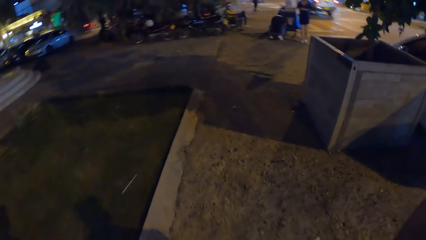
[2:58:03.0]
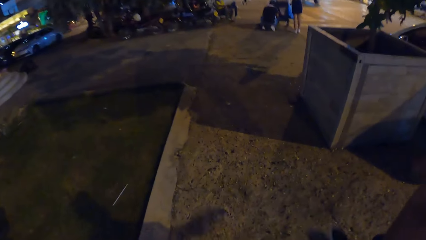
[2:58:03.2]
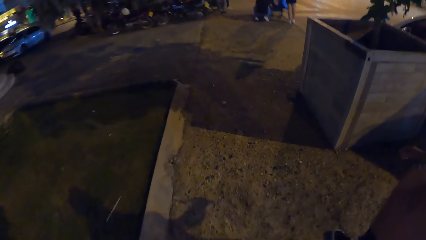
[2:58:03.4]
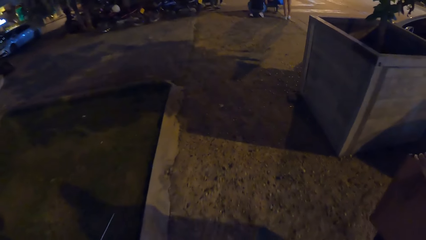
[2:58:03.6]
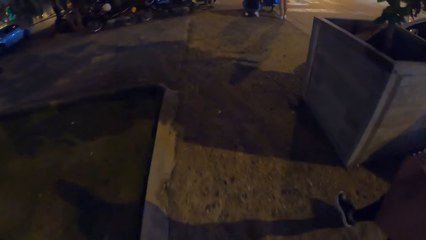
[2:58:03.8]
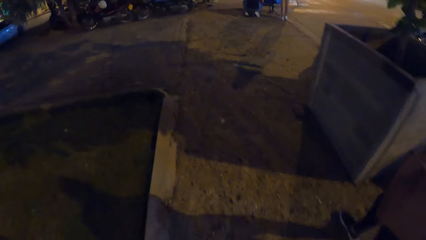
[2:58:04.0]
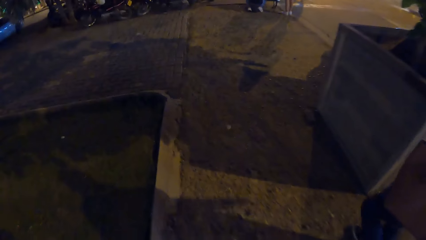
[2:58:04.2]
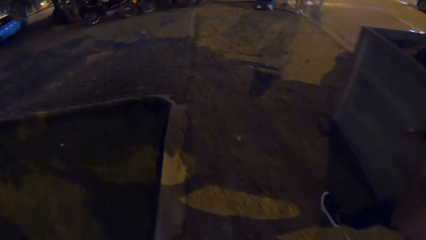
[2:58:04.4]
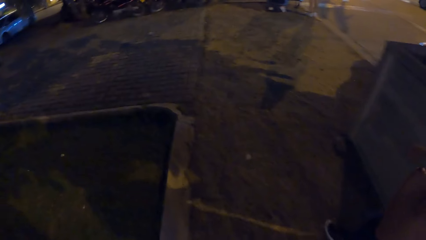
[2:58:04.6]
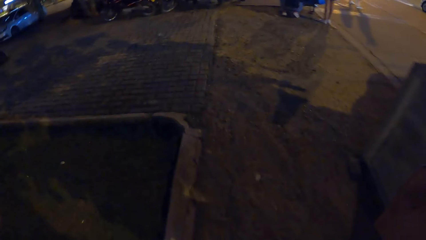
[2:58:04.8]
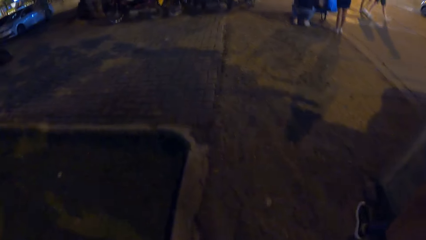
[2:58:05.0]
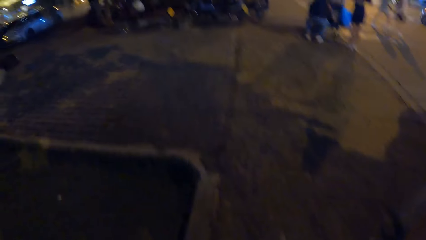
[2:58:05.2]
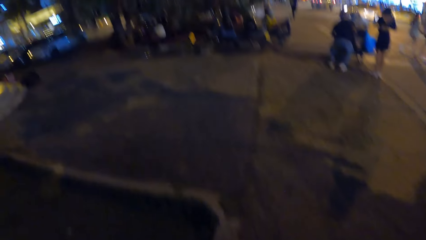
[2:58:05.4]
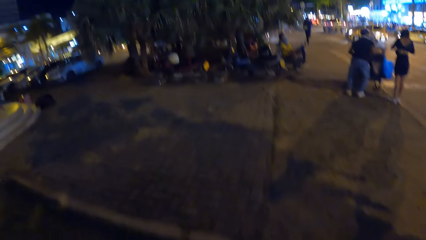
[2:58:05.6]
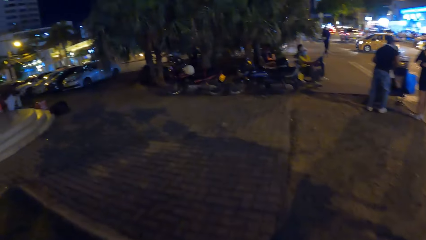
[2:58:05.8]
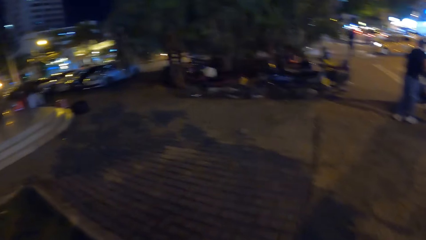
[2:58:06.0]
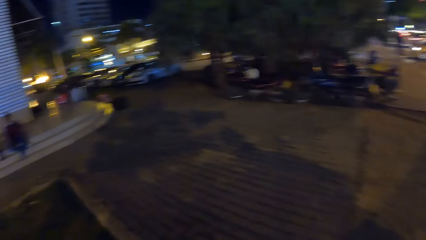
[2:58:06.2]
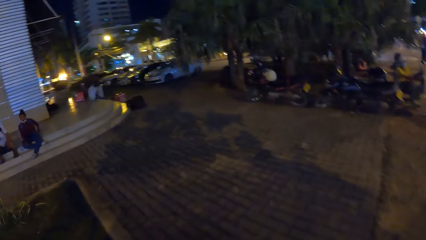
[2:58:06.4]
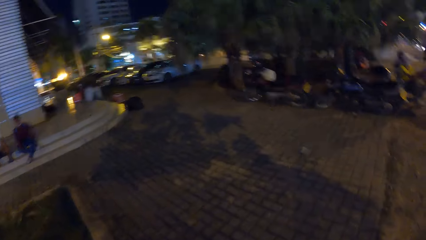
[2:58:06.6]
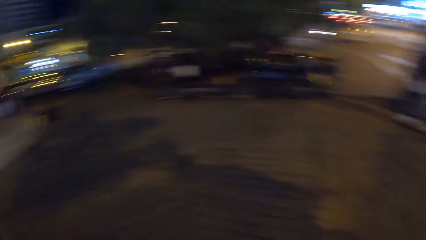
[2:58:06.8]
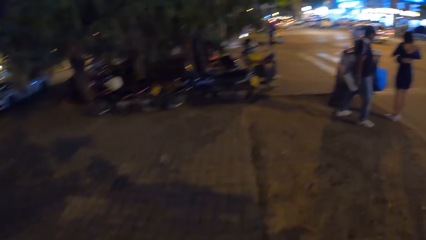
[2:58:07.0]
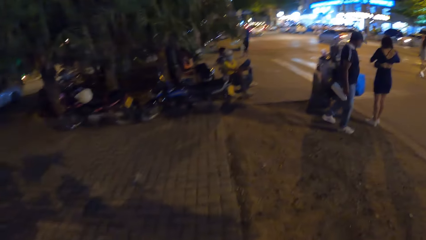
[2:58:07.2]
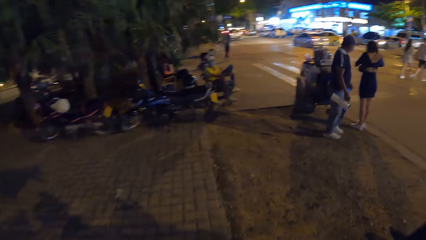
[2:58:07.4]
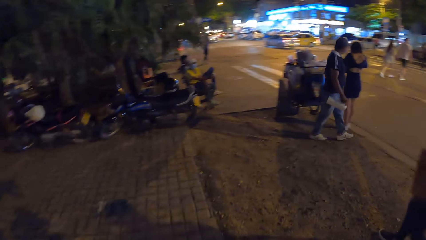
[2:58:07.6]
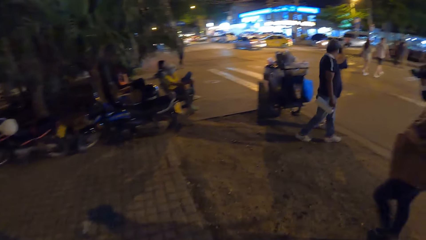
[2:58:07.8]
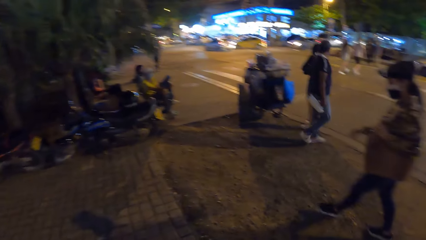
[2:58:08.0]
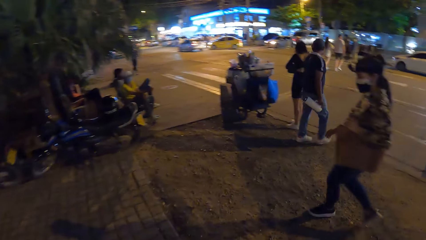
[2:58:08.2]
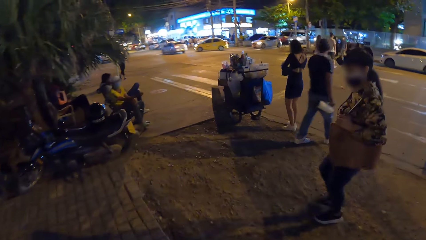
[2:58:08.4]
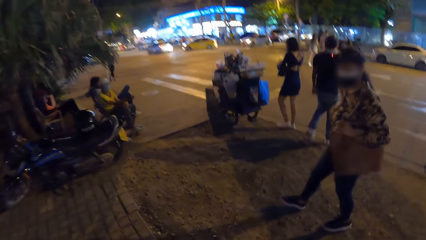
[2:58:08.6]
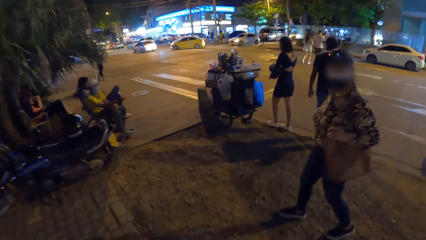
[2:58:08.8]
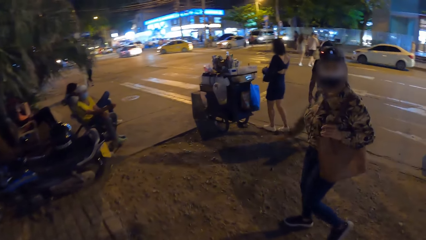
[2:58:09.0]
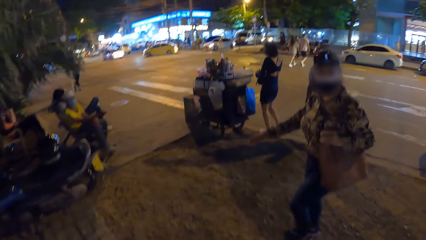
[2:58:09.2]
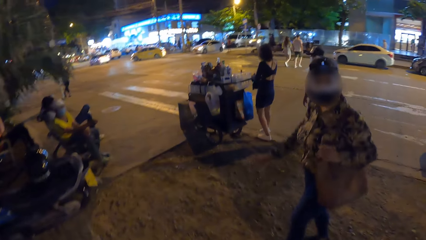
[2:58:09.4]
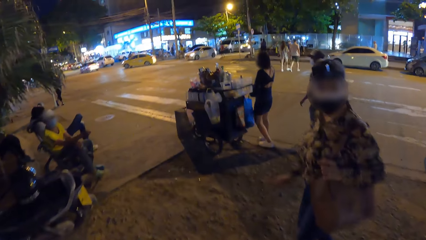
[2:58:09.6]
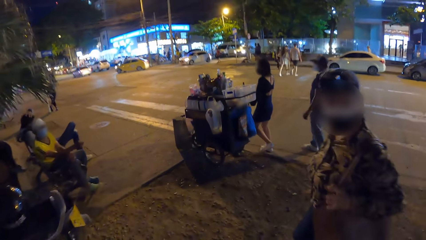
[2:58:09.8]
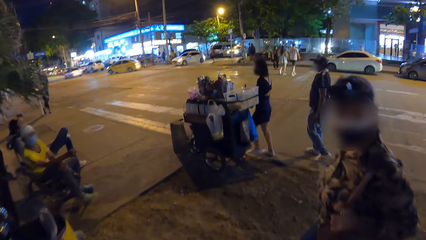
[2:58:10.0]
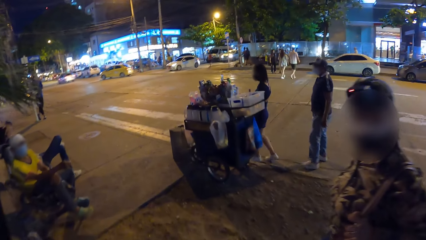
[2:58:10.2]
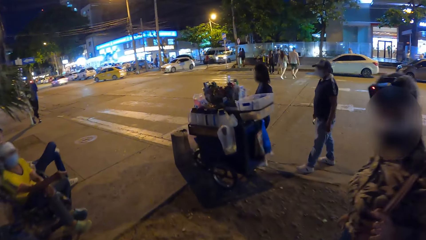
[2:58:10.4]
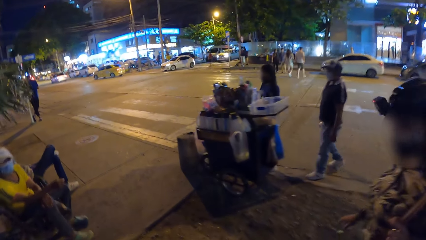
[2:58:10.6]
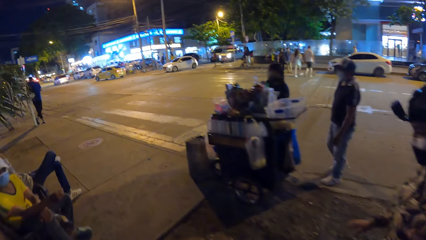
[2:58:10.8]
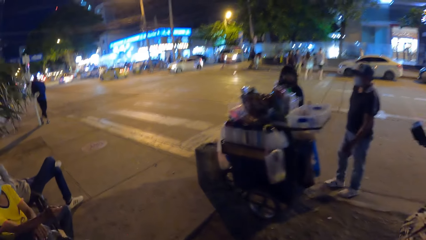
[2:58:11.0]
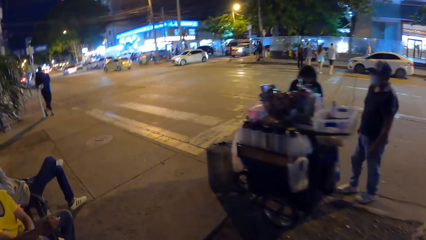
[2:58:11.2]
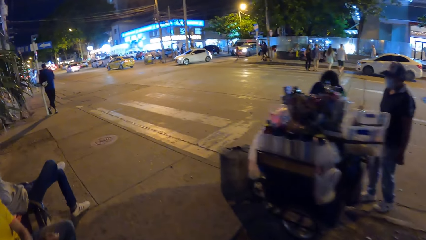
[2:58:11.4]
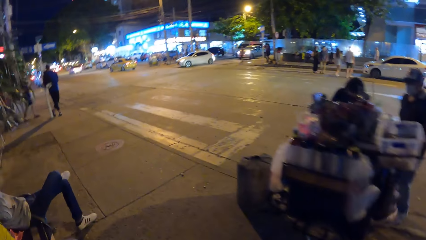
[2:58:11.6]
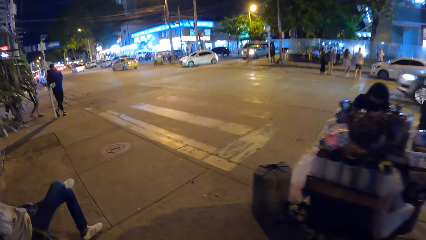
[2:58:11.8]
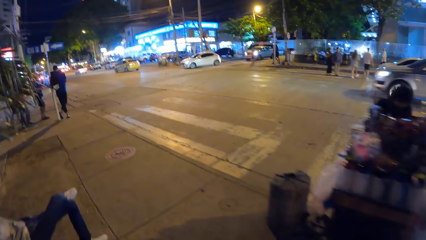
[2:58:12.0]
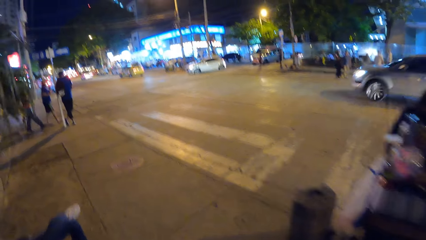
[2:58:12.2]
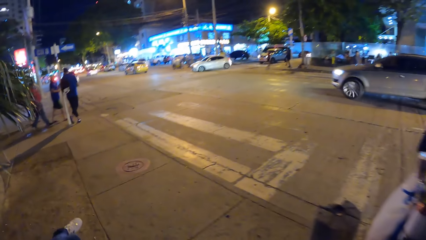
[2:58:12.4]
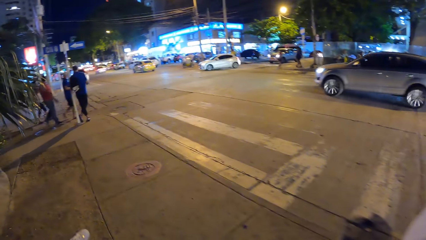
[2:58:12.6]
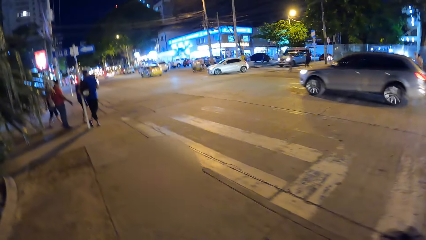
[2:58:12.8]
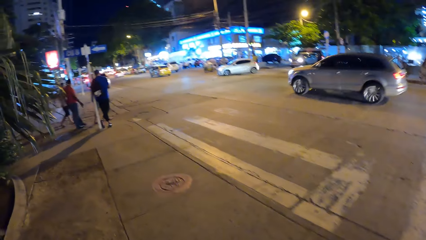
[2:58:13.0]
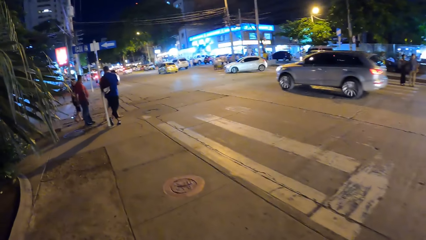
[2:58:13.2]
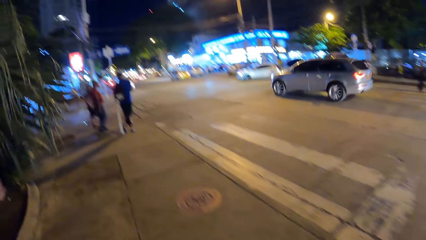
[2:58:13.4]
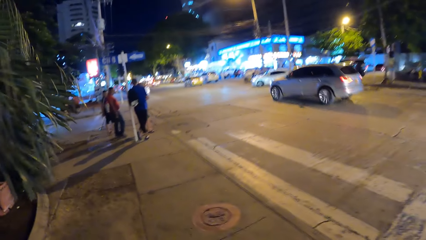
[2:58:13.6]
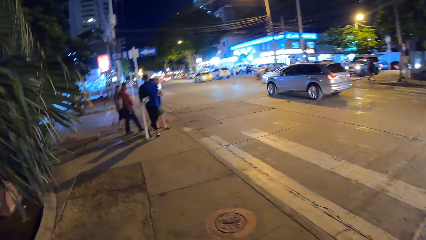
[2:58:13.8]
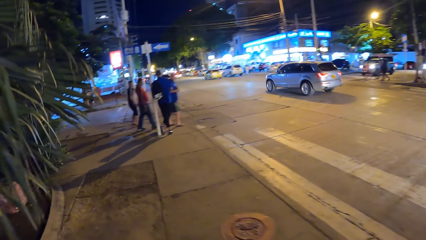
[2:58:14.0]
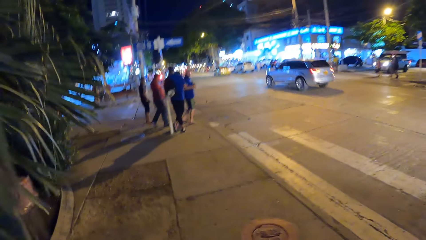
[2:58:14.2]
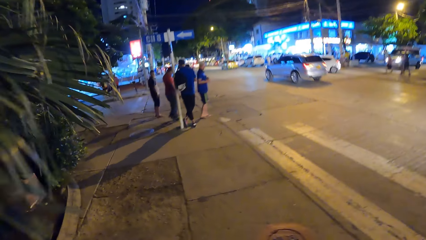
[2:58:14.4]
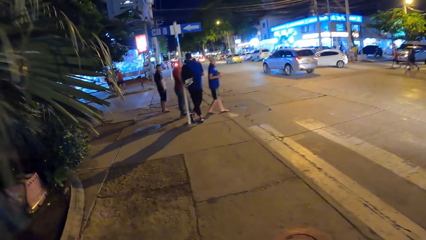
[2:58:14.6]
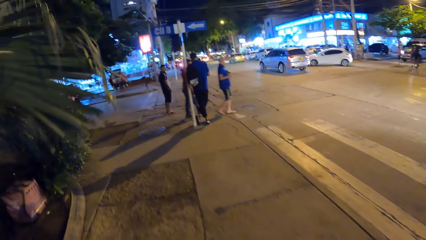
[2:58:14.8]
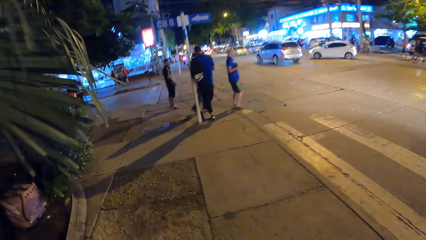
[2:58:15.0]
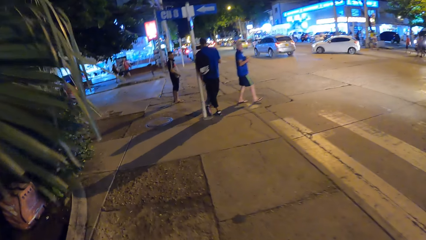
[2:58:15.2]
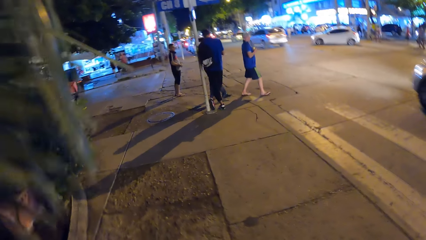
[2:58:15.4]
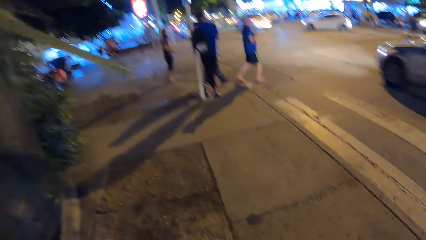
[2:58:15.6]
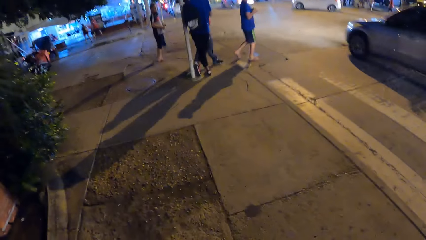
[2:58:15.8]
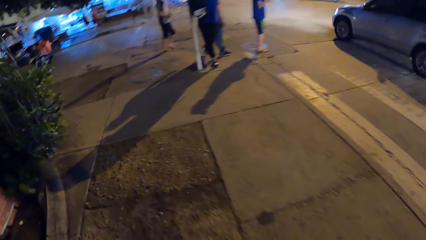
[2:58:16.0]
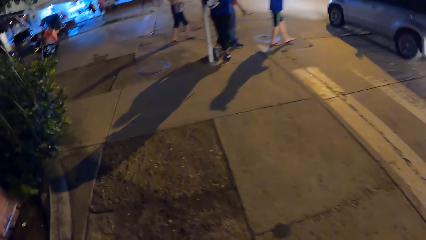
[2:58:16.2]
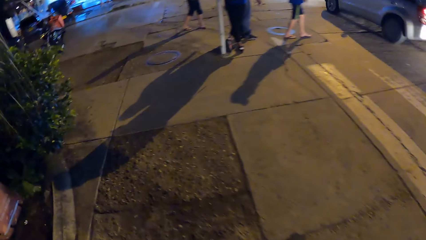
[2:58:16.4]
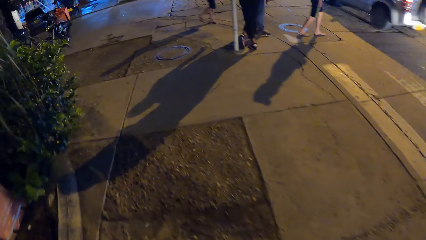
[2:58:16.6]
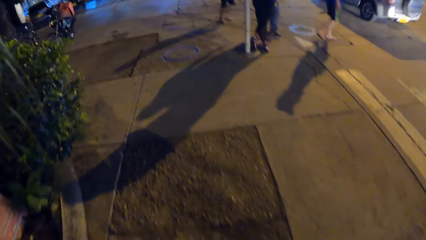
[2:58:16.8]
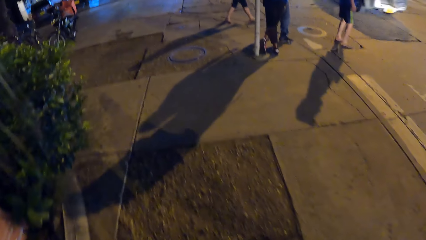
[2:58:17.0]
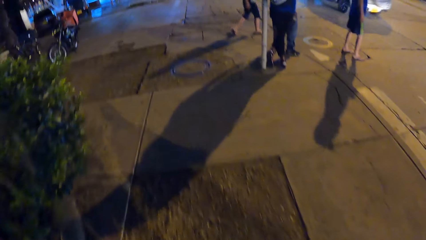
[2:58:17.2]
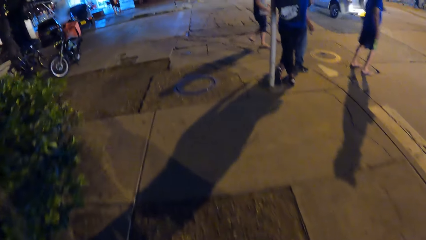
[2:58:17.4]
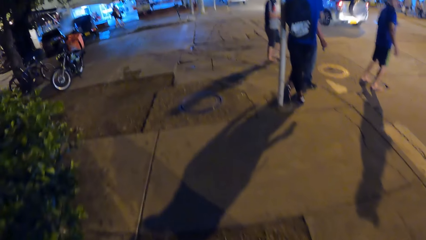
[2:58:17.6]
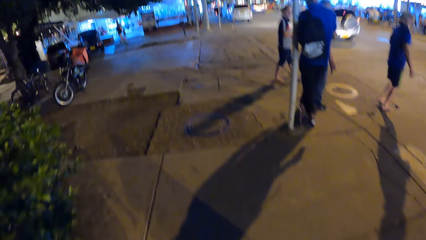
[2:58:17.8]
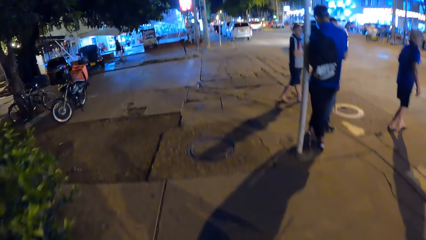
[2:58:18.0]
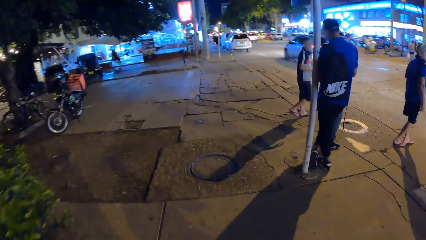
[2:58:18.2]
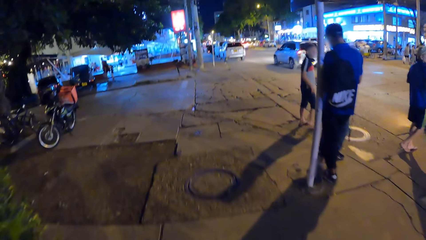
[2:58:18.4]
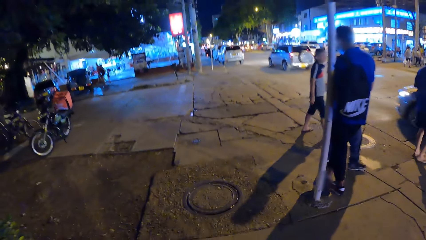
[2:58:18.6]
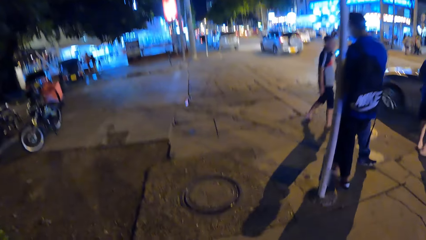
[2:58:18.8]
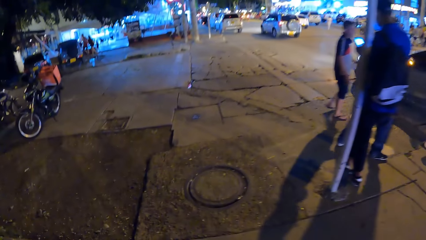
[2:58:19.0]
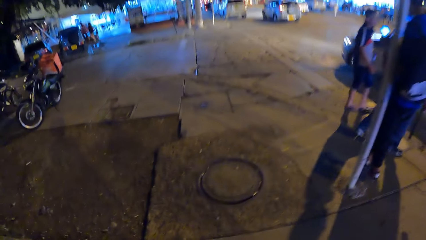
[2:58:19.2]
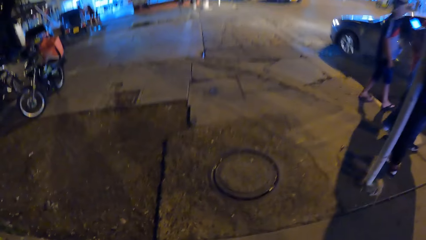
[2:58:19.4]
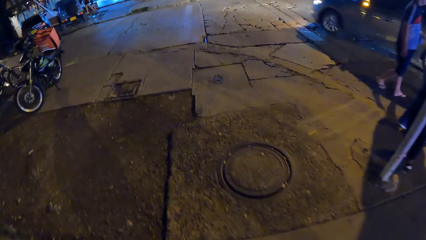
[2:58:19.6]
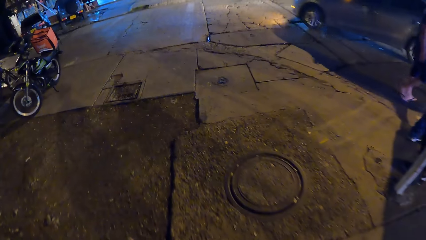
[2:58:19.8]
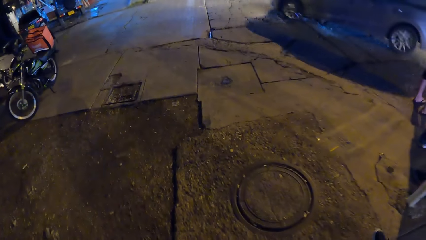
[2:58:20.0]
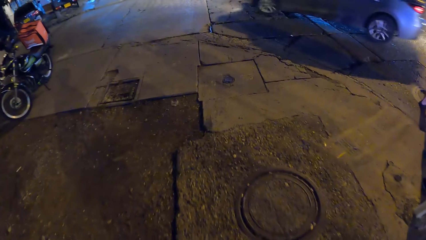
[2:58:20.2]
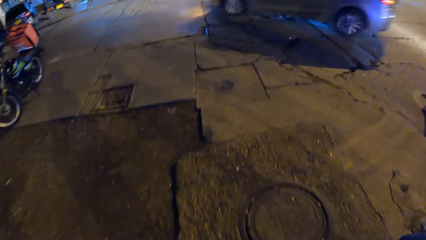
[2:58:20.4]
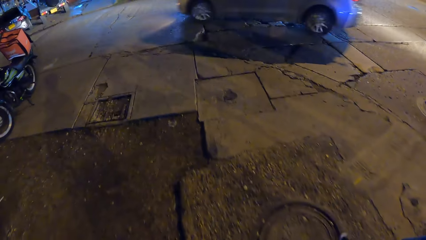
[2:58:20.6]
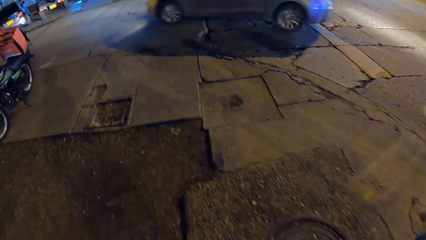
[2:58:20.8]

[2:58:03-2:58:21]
A woman converses with the camera wearer.
